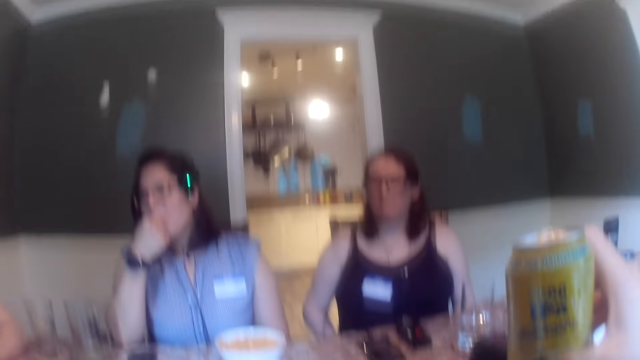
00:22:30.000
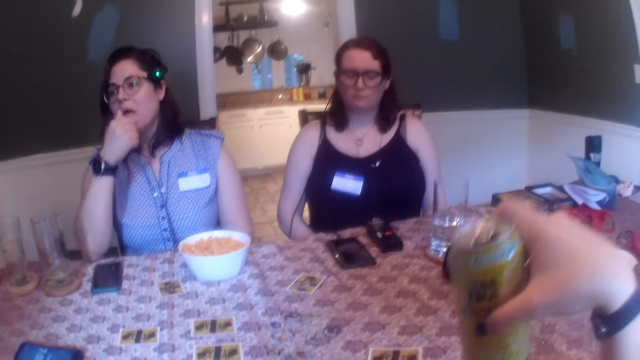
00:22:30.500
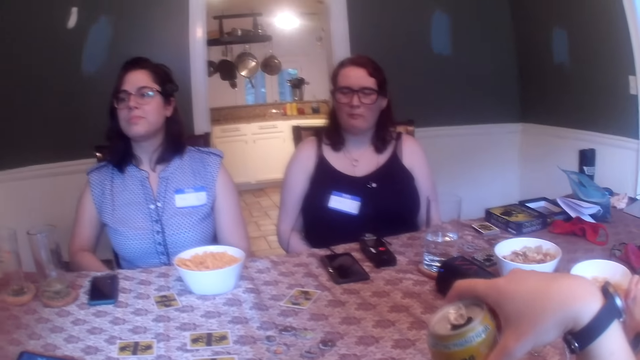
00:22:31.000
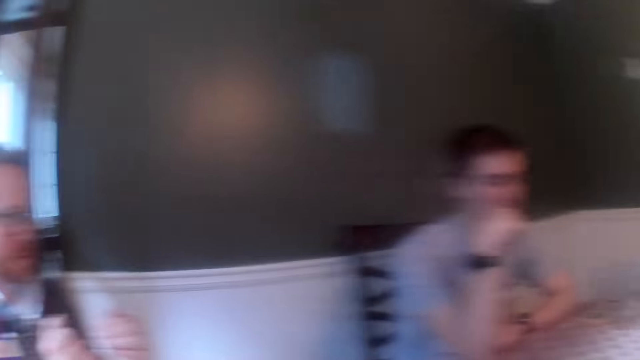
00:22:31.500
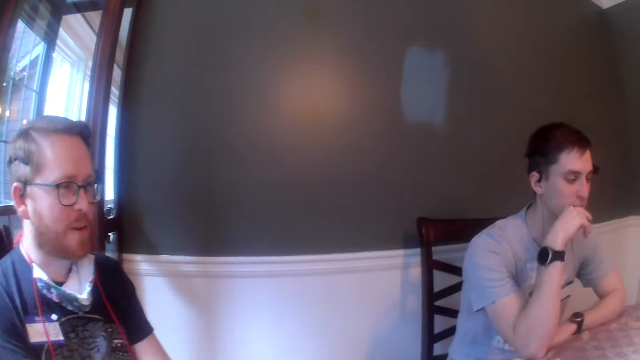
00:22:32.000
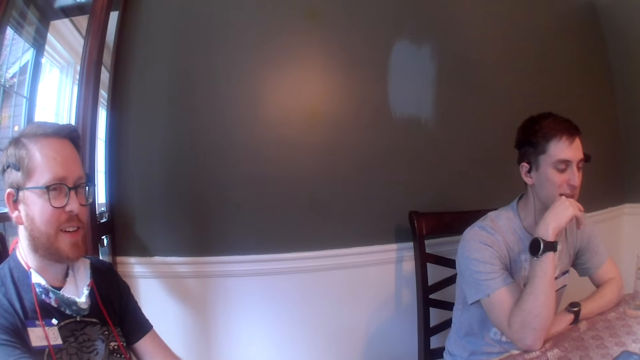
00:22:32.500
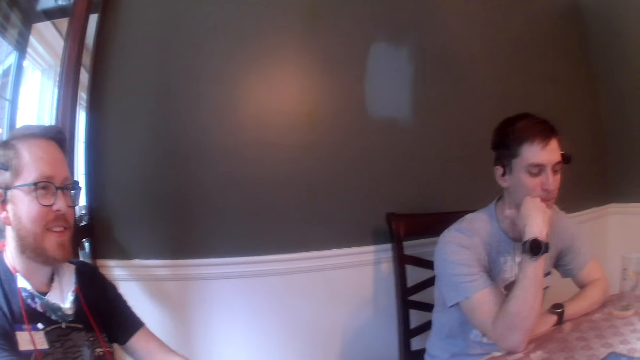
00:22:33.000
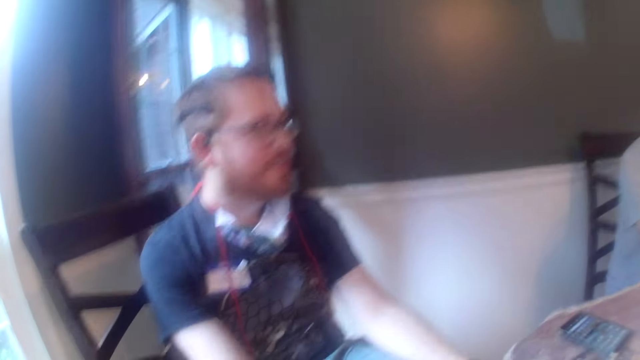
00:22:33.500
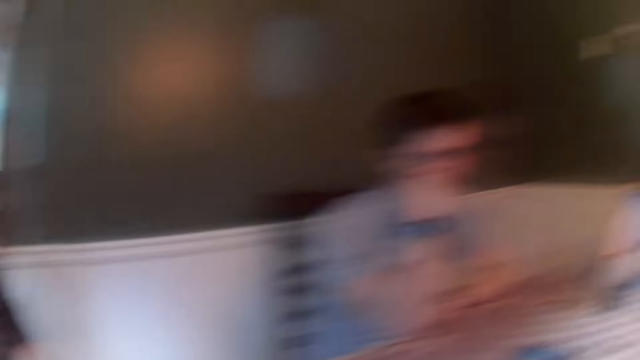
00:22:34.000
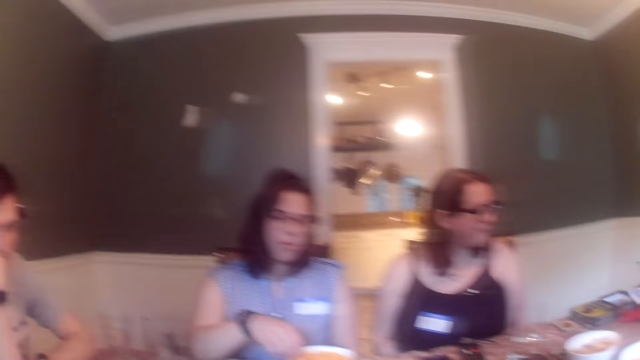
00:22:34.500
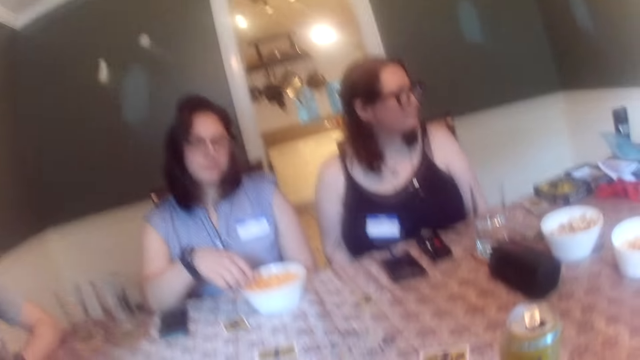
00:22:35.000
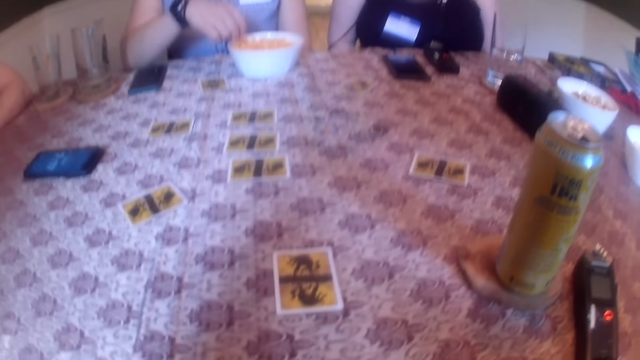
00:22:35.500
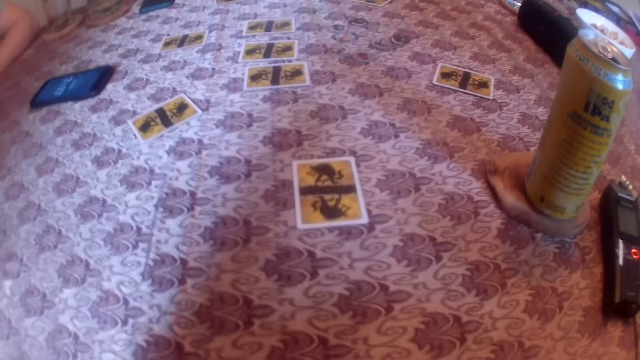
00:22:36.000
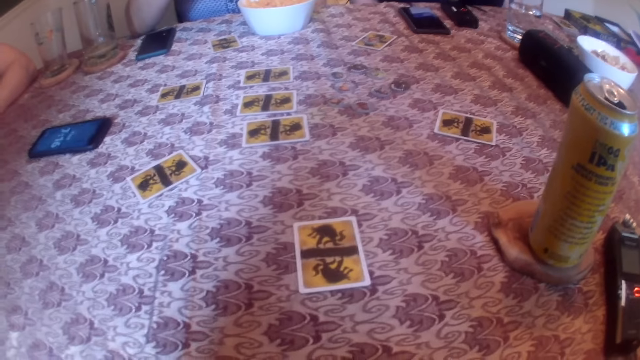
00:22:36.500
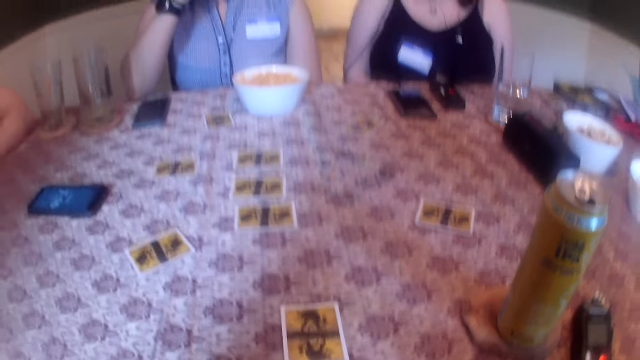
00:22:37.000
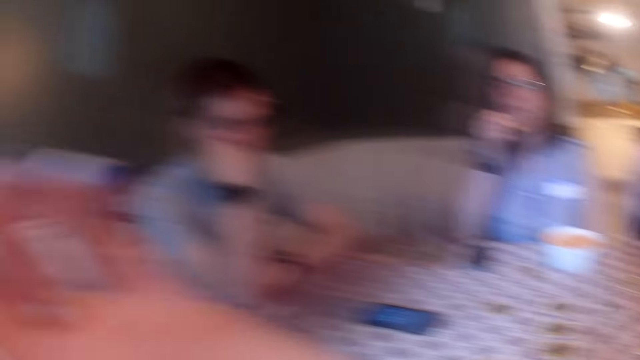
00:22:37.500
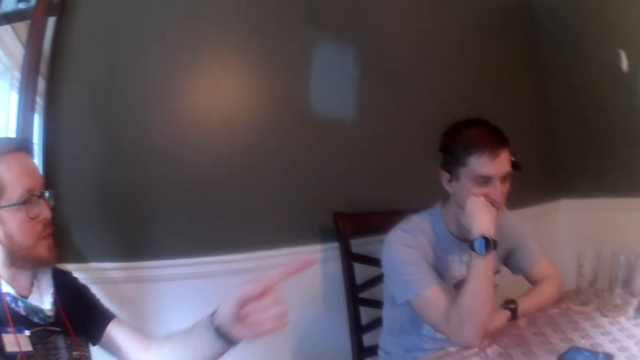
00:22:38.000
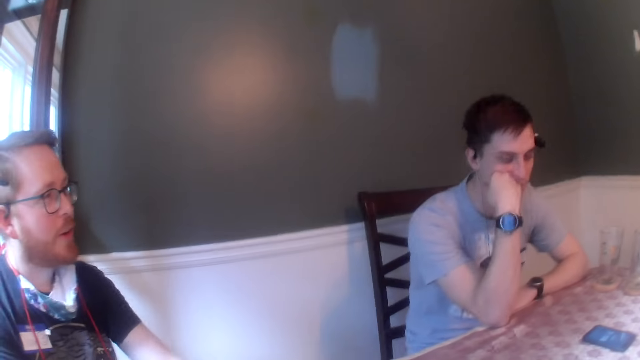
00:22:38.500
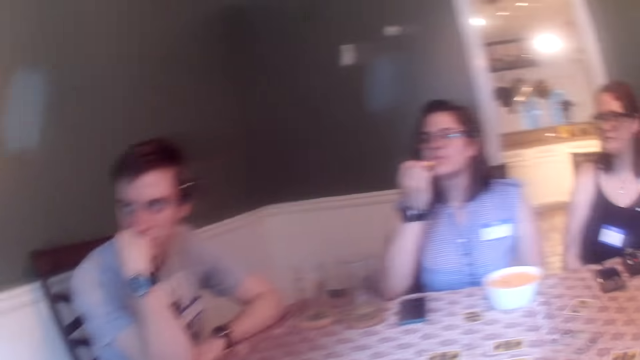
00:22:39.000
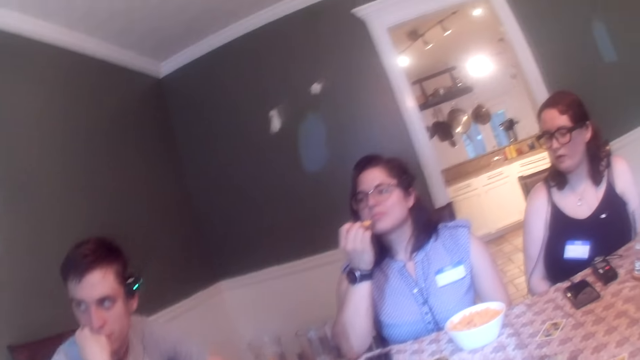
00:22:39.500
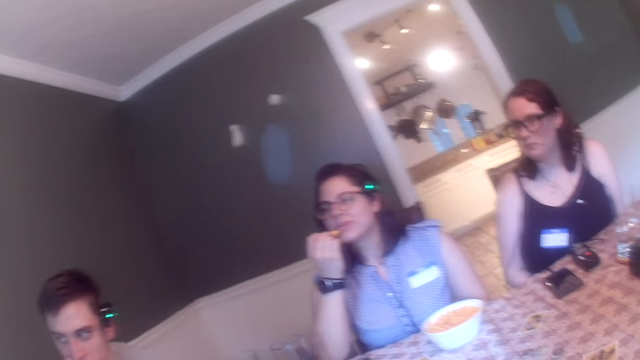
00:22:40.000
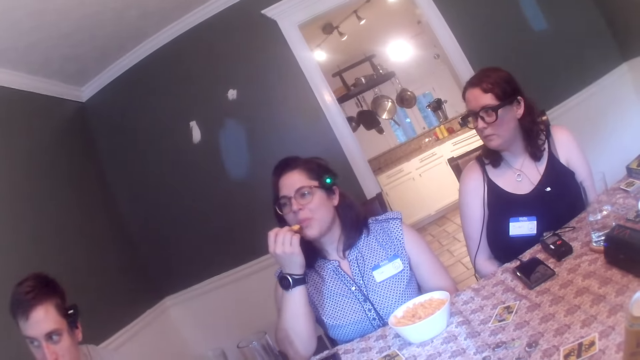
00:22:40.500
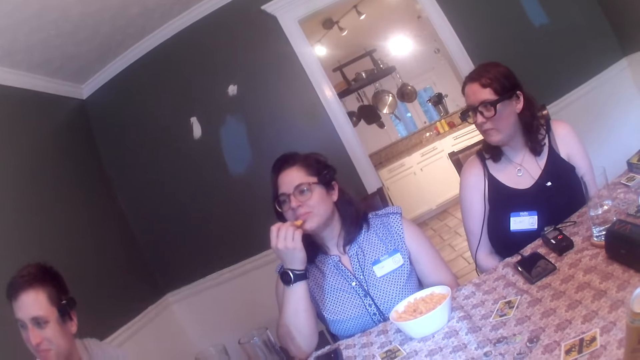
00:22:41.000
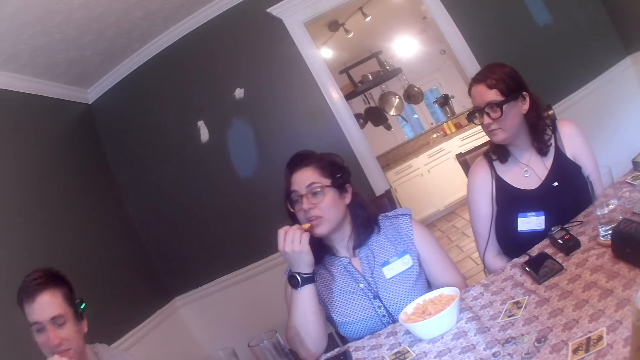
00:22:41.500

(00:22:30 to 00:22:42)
A woman removes her right finger from her mouth. The camera wearer drops the can of beer on the table with her right hand. She looks at the people at the table. She talks with a person at the table. The woman puts her right hand in the bowl of corn puffs on the table. The woman holds the corn puff with her right hand. The camera wearer looks at the people at the table. A man points to the woman with his left hand.

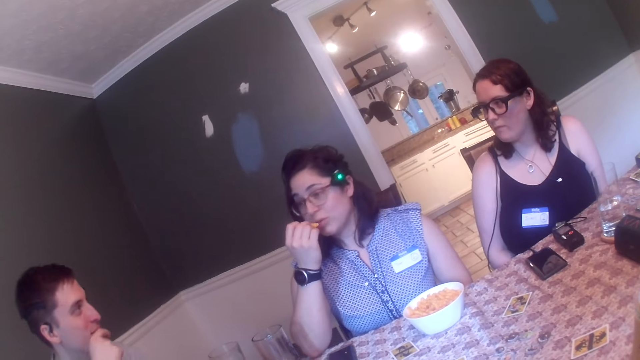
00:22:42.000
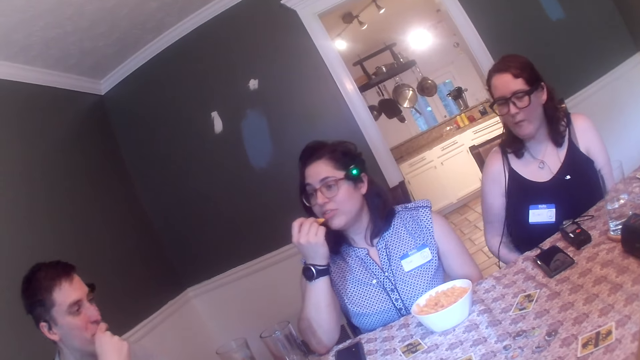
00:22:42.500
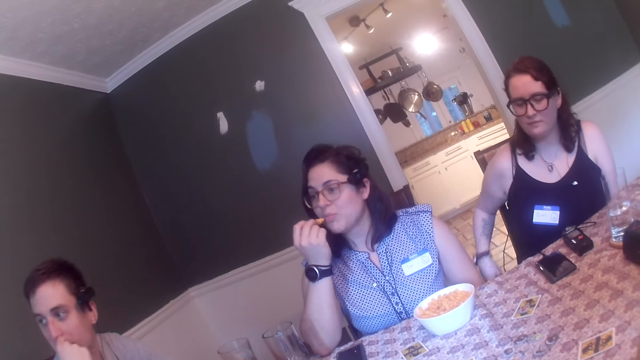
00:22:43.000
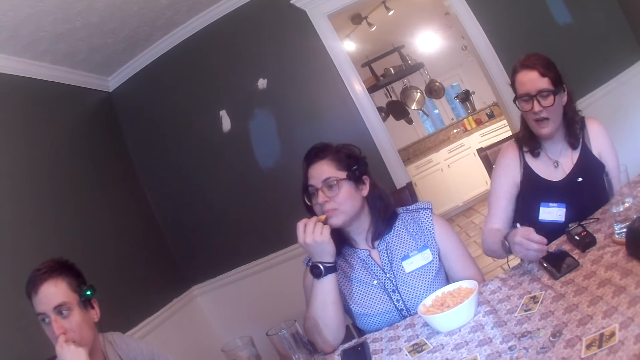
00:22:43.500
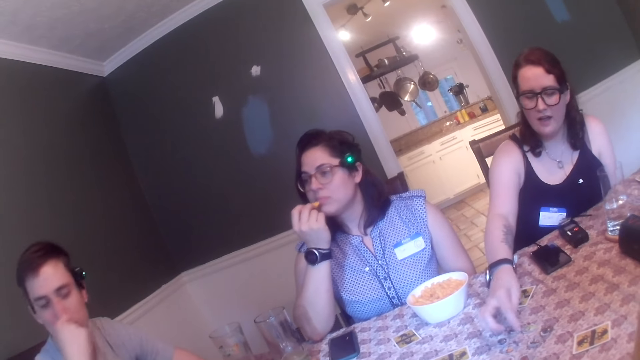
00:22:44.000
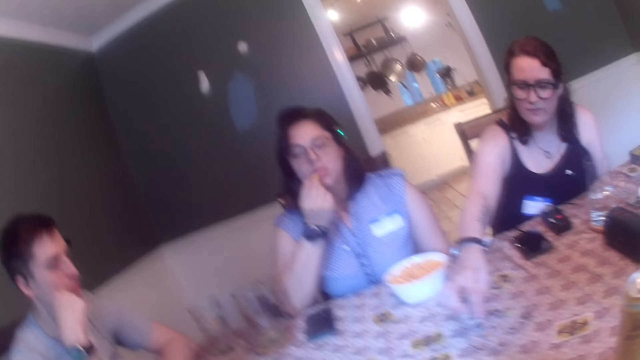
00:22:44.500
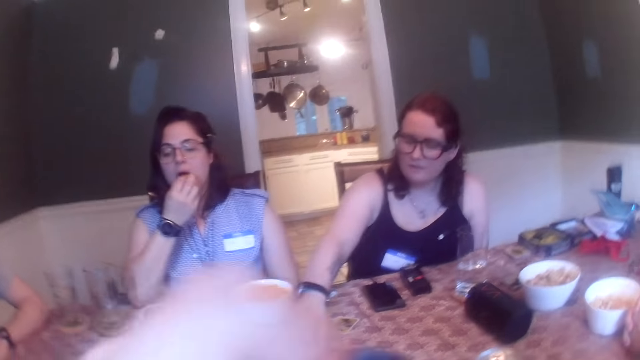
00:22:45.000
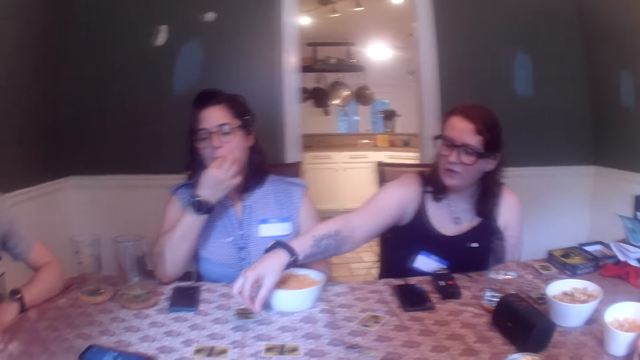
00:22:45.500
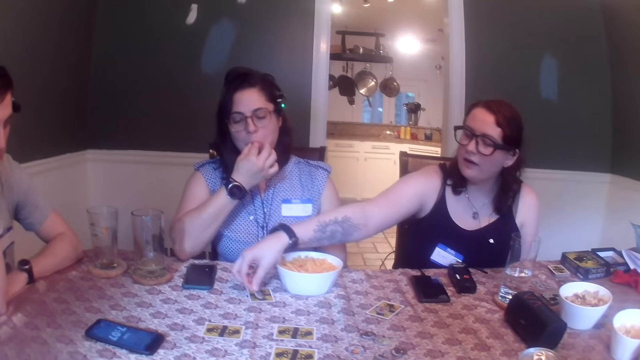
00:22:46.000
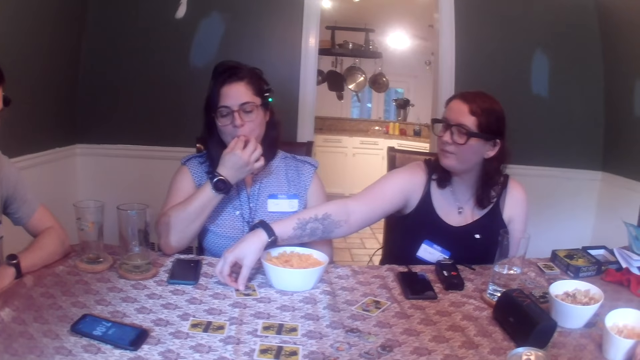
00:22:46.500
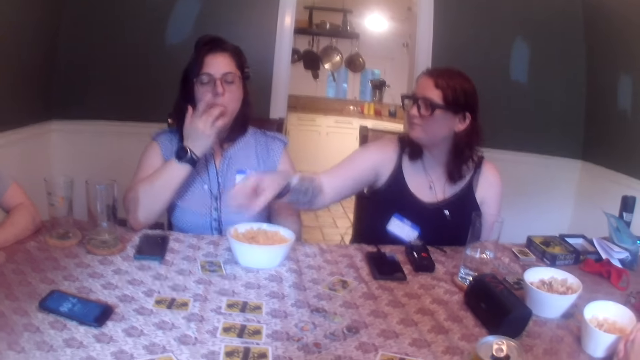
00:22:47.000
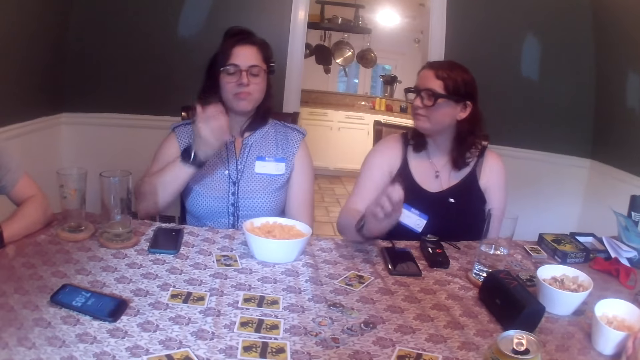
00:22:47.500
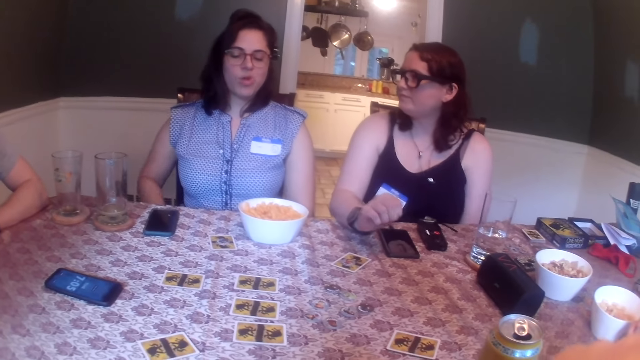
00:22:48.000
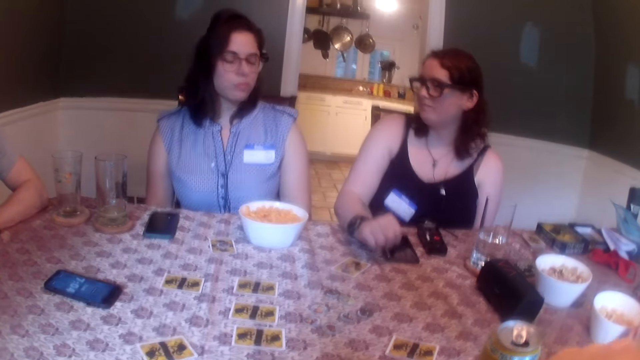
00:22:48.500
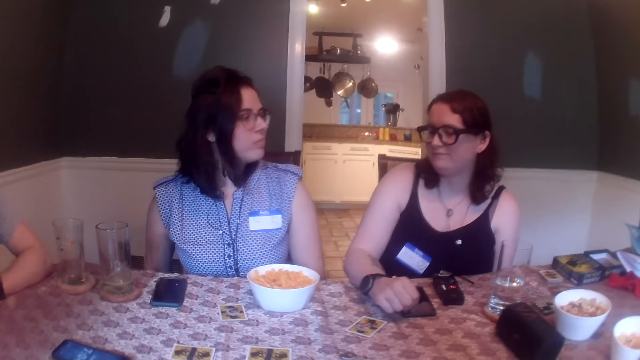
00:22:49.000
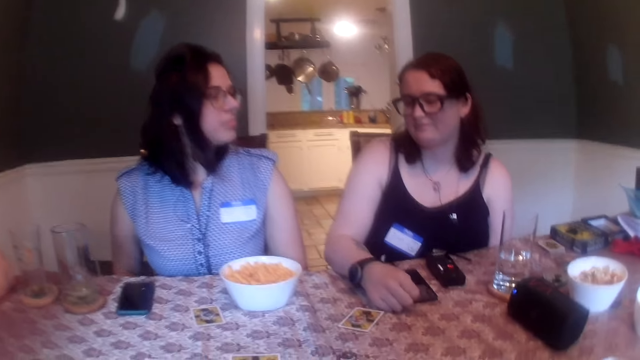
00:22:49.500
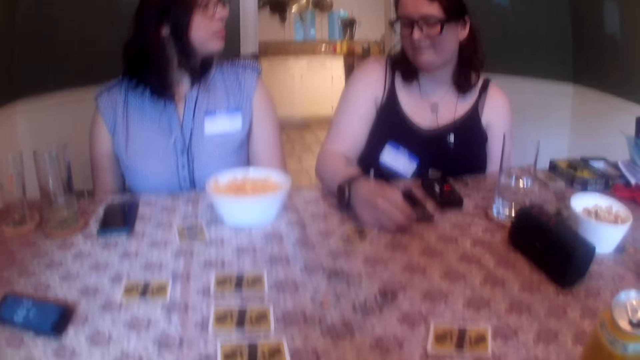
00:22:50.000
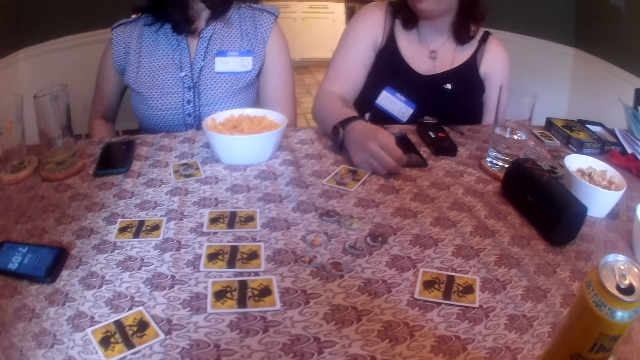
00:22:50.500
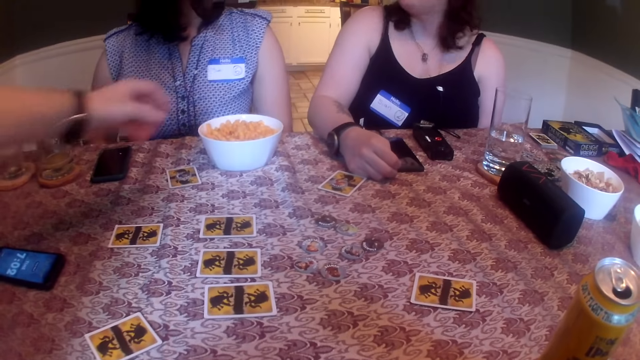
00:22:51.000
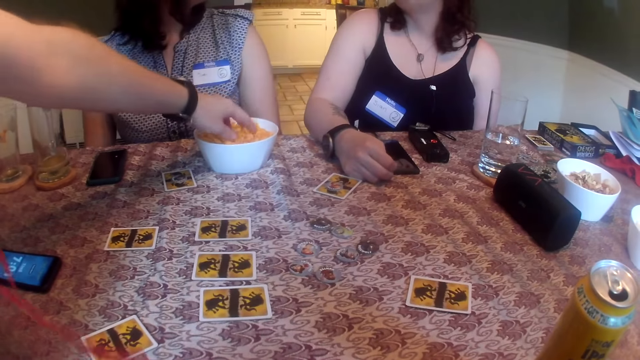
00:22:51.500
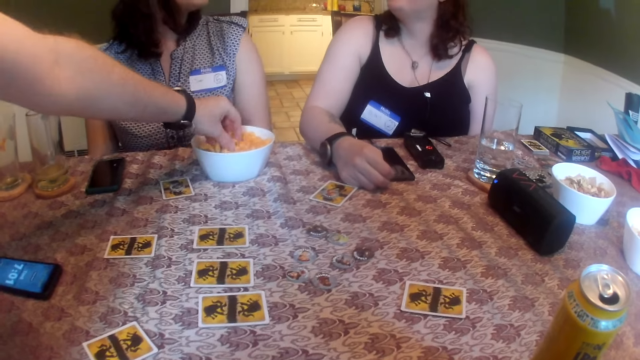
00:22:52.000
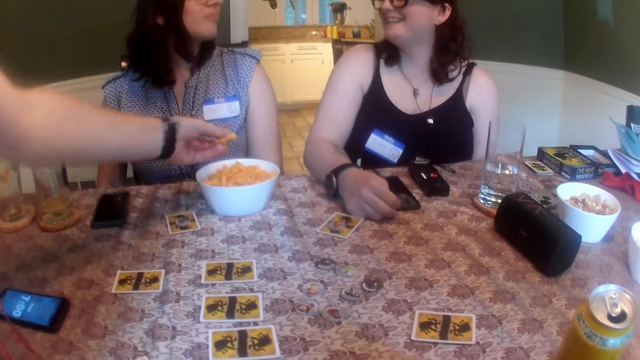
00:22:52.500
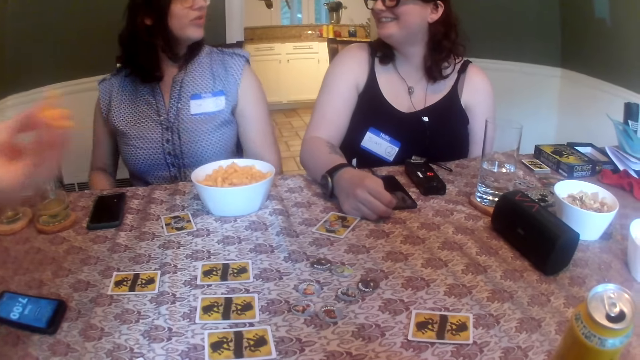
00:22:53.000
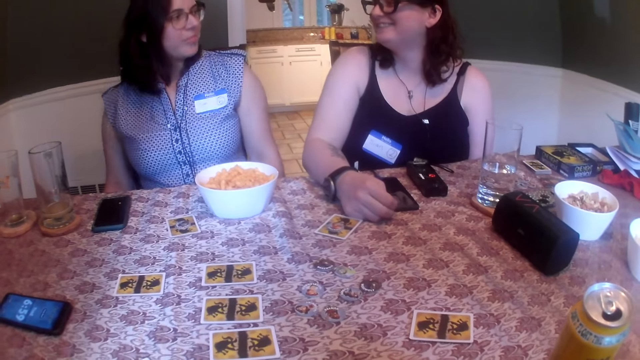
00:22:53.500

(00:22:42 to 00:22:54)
A woman puts the corn puff in her mouth with her right hand. A lady picks something from the table. Another woman drops the poker chip on a card on the table with her right hand. The lady plays the One Night Werewolf. The first woman licks her right finger with her tongue. The other woman drops her right hand on the table. The camera wearer talks with the lady. A man picks corn puffs from the bowl of corn puffs on the table with his left hand. The first woman shakes her body.
